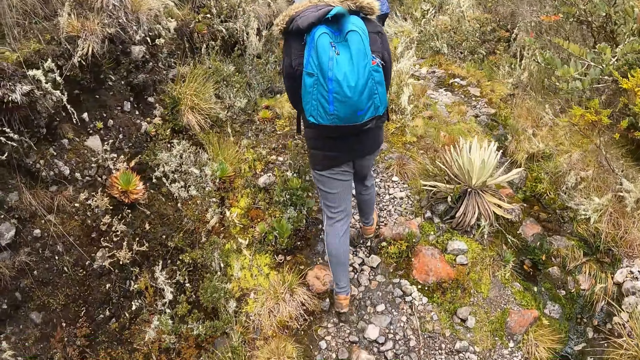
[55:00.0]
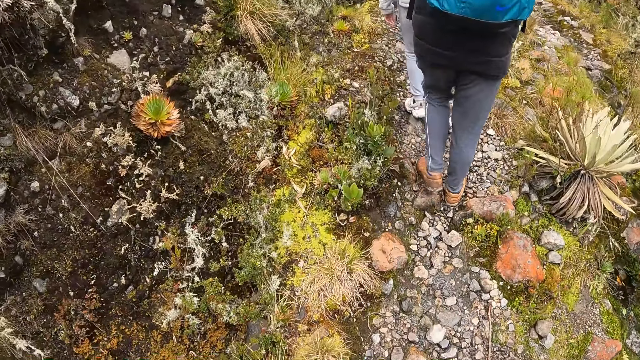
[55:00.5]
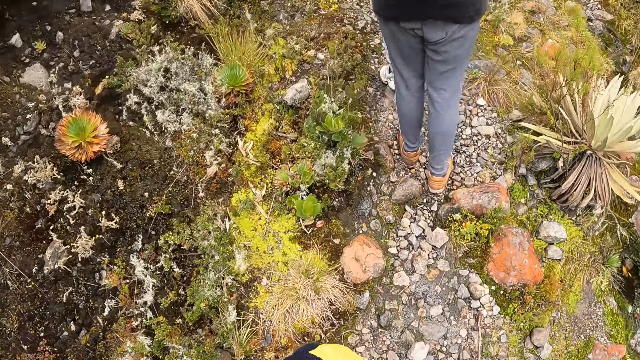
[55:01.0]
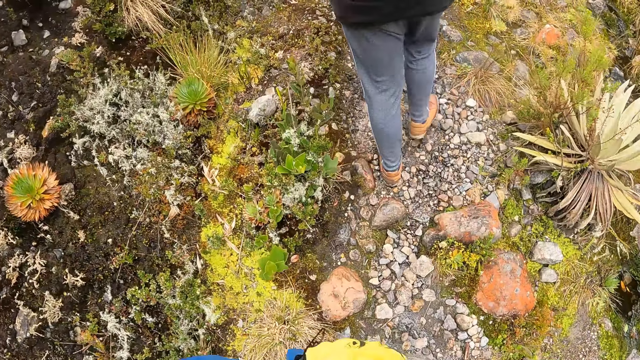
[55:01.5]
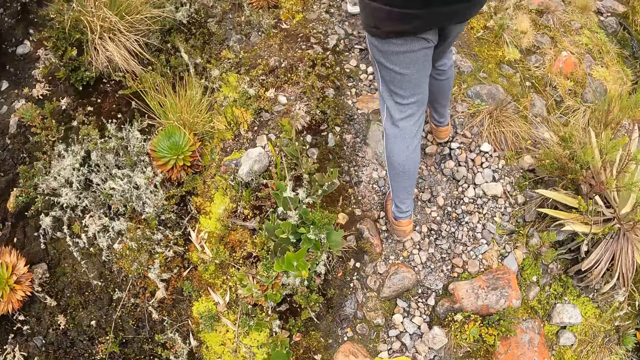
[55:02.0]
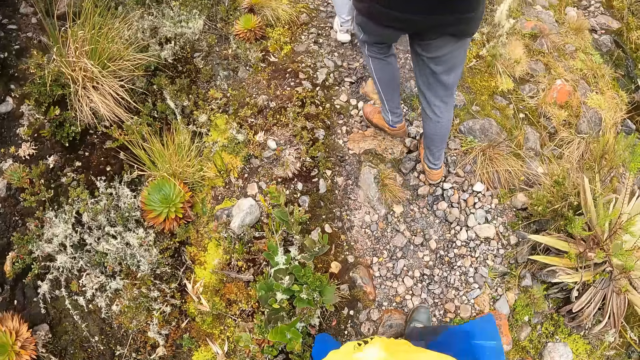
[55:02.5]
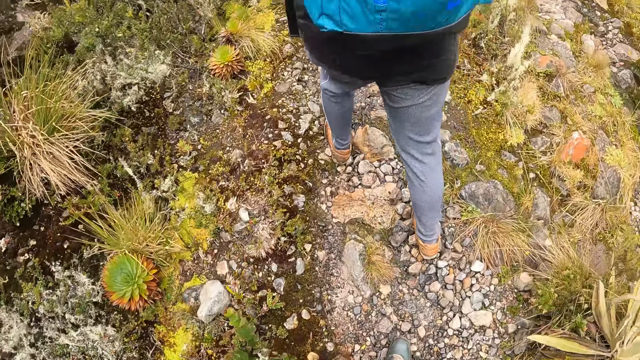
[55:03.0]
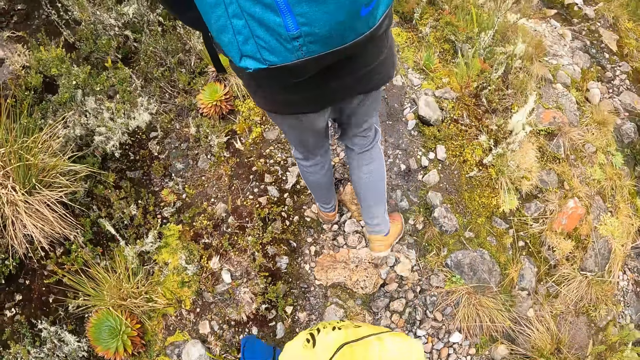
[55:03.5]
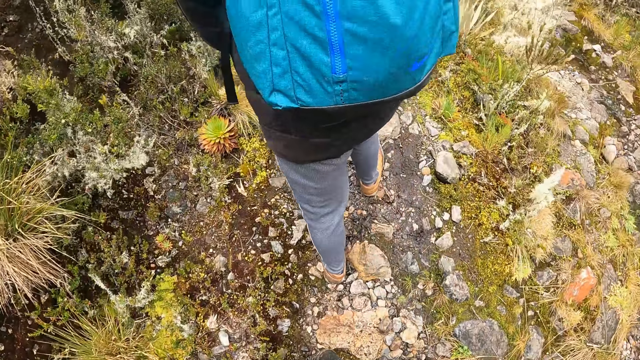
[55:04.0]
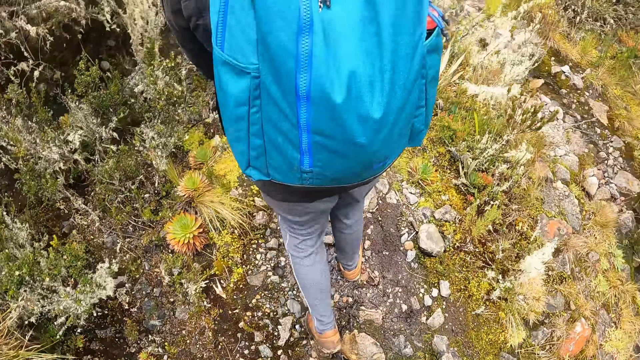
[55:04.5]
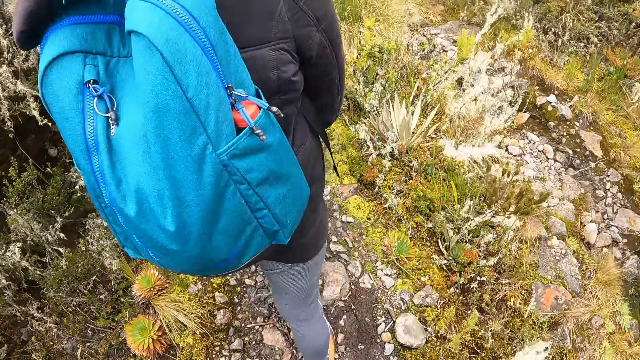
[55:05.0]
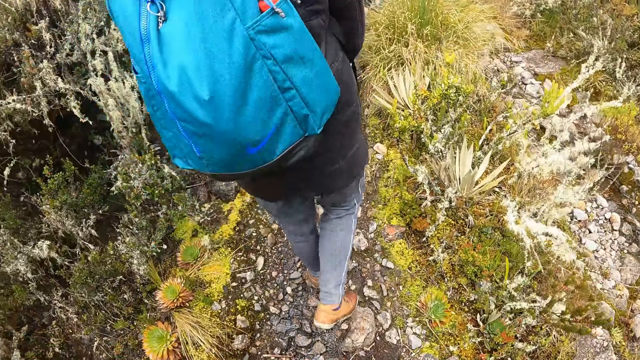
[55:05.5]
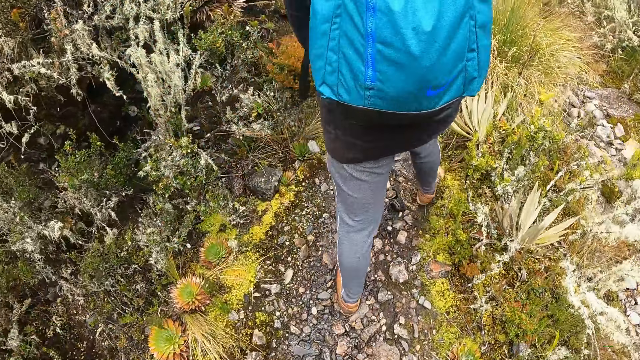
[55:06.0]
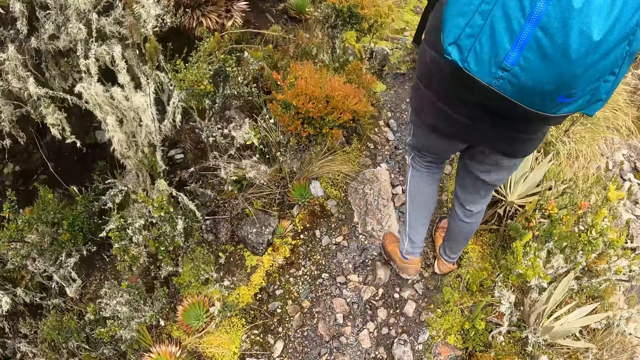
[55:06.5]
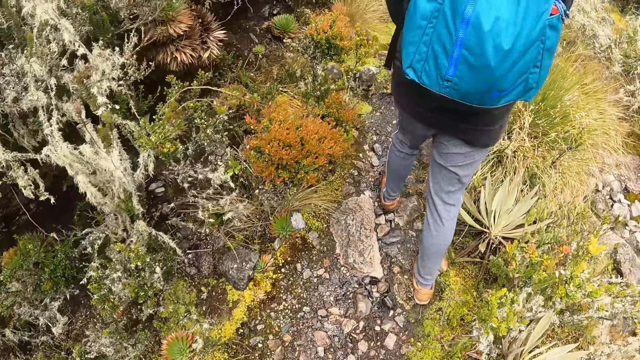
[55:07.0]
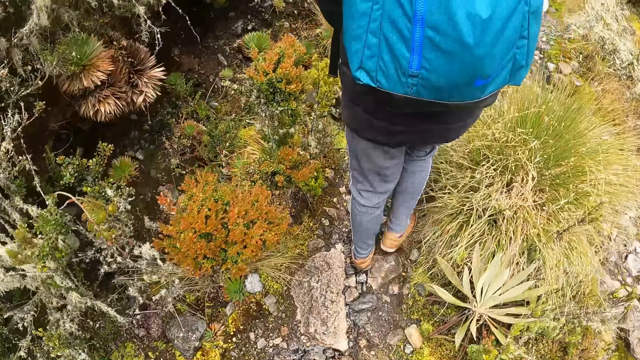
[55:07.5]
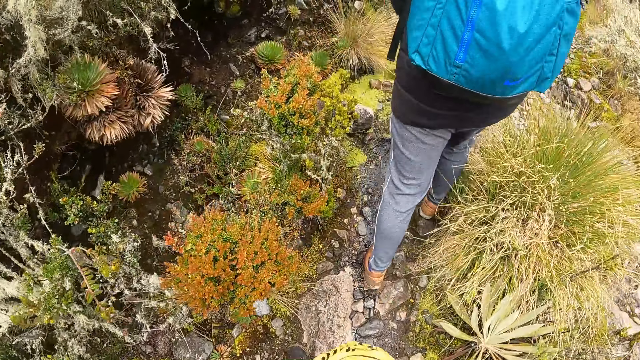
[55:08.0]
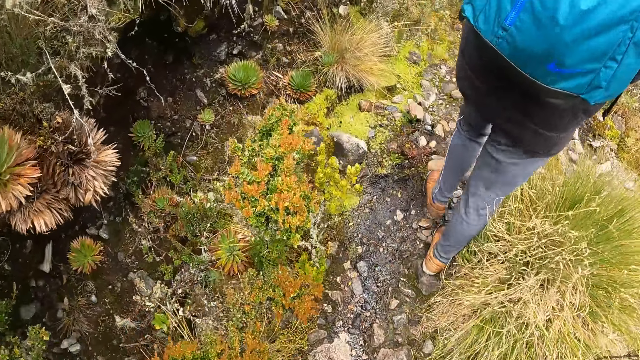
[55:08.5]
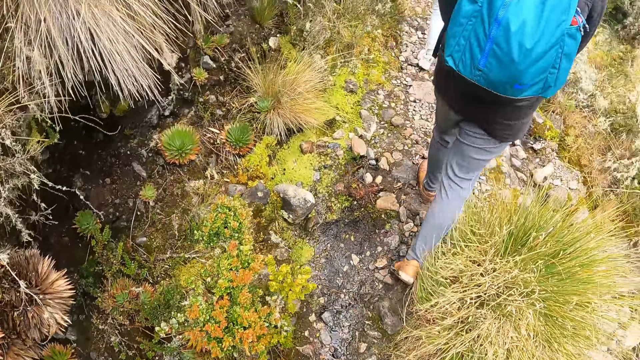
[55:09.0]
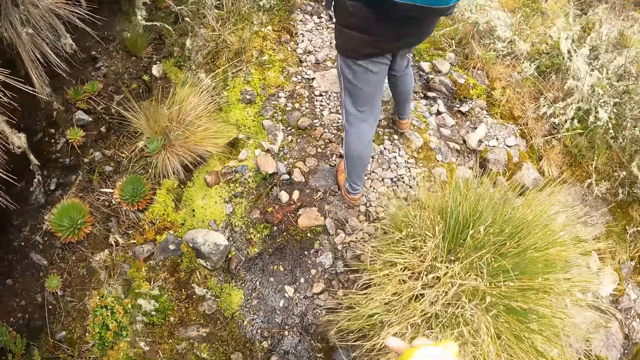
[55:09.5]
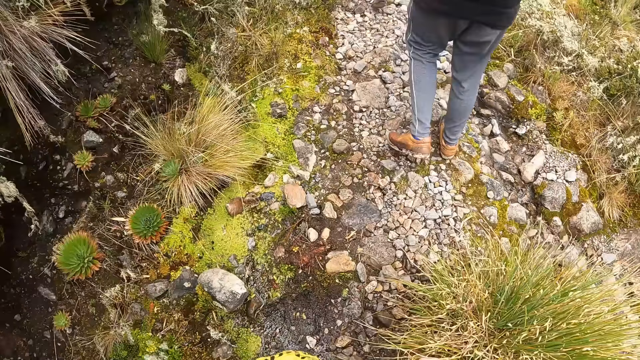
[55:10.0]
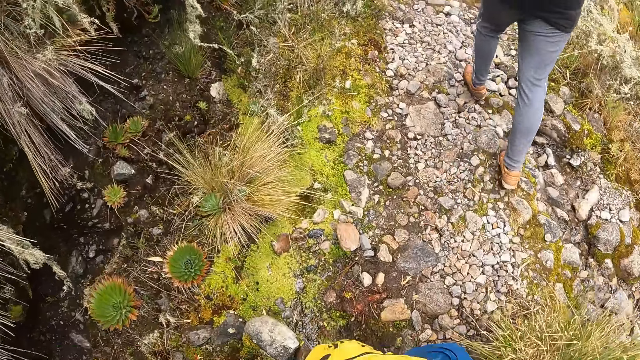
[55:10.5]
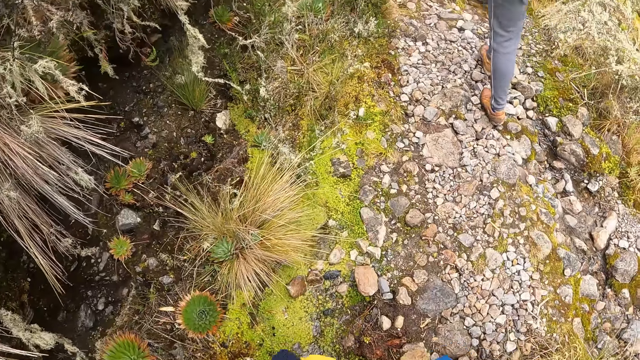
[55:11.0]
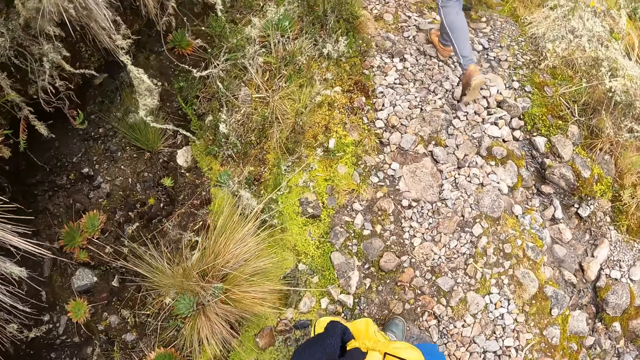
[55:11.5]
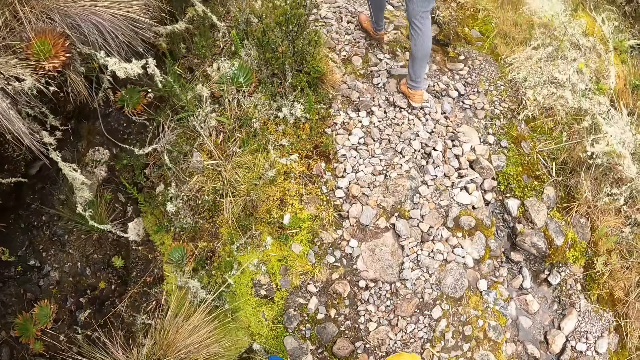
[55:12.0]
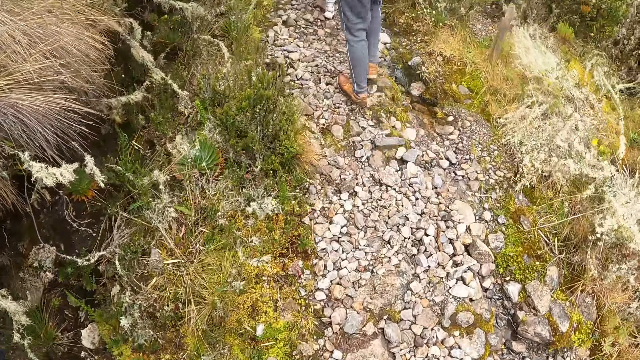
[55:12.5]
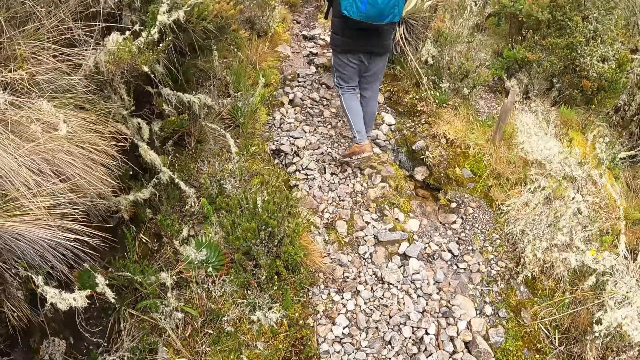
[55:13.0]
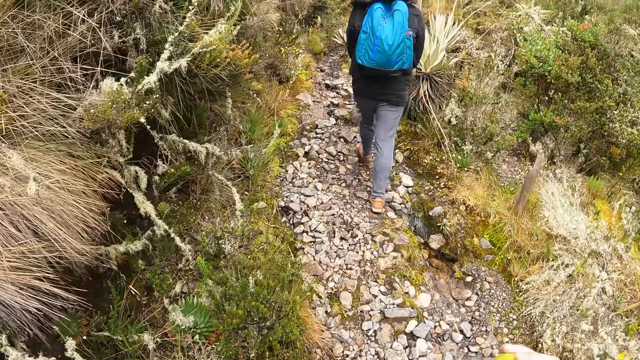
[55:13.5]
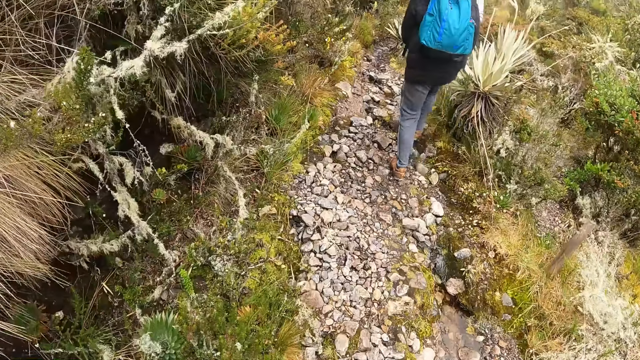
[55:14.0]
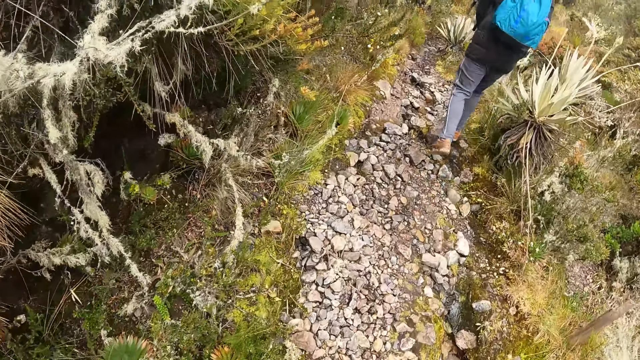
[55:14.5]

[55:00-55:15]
The camera wearer looks at the ground. They walk near the person ahead. They look at the left side. They lift a yellow bag. They look at the left foot.

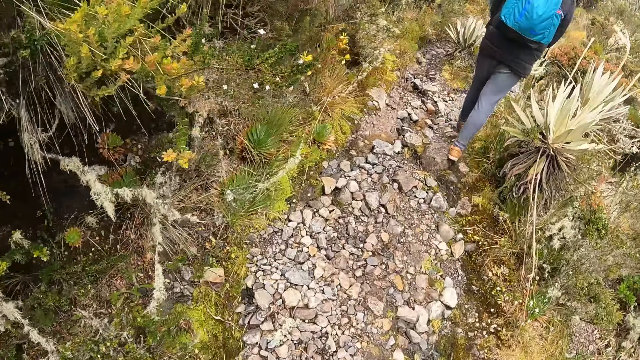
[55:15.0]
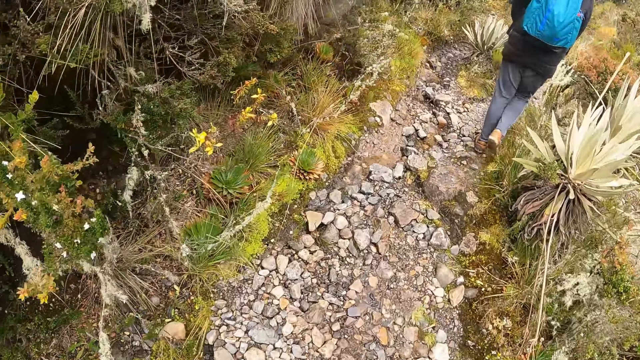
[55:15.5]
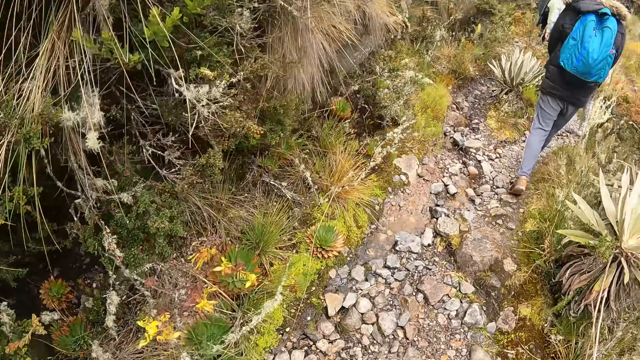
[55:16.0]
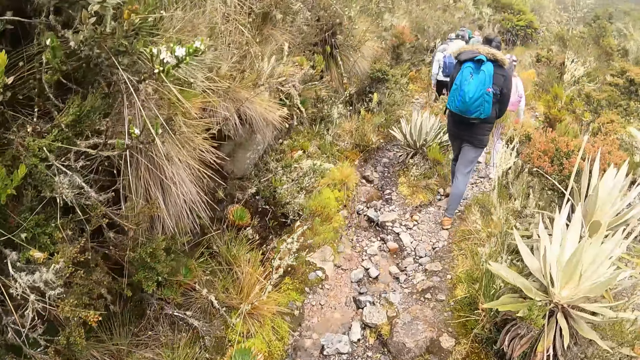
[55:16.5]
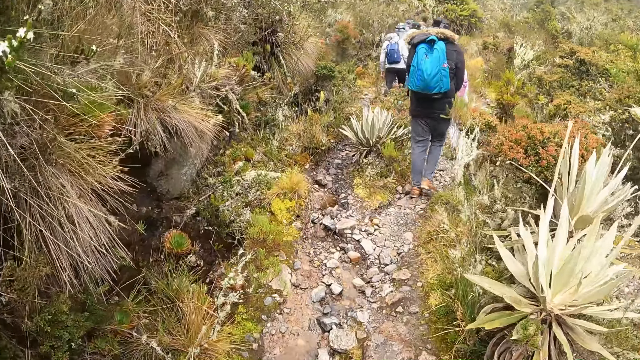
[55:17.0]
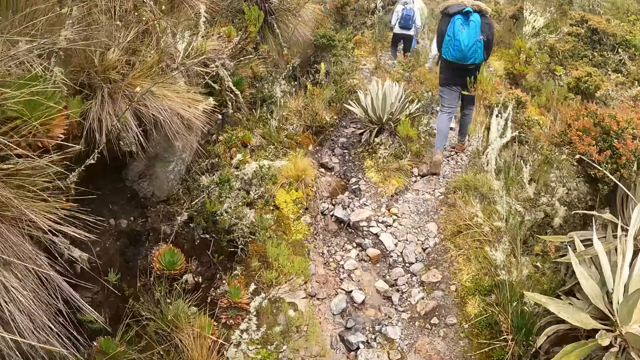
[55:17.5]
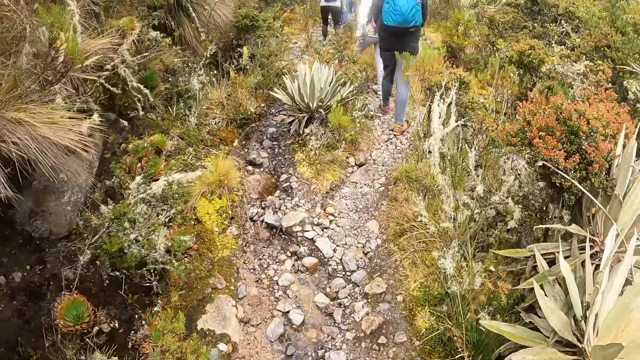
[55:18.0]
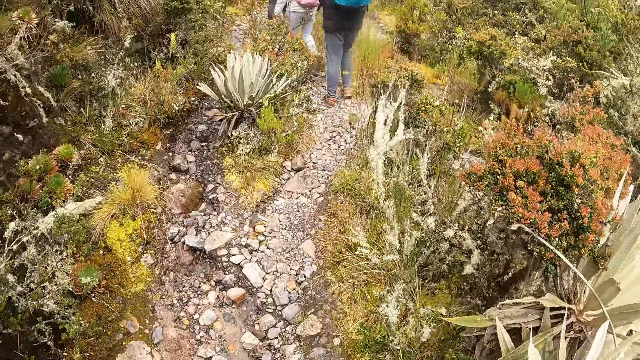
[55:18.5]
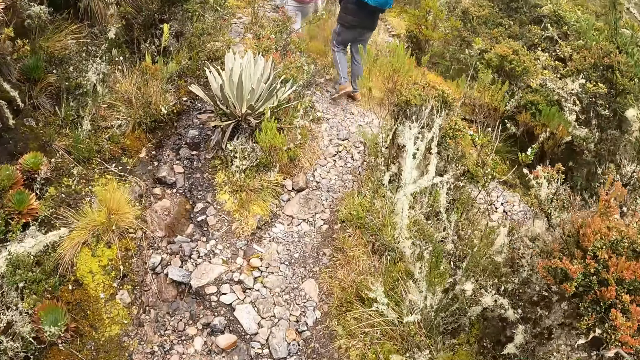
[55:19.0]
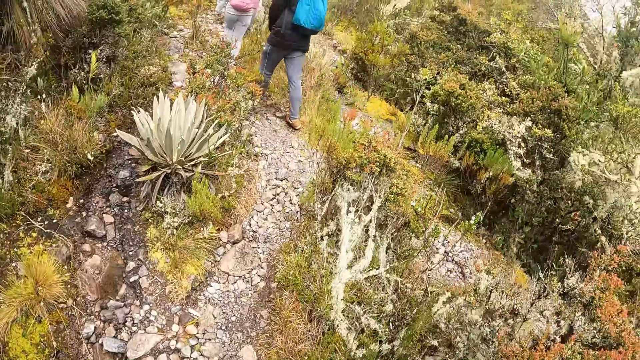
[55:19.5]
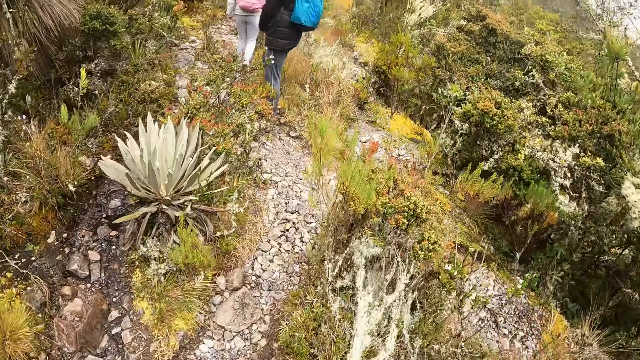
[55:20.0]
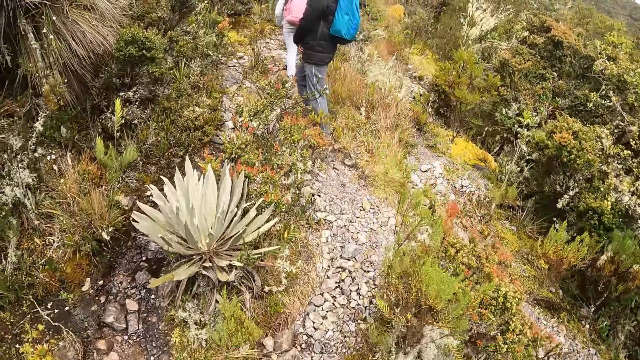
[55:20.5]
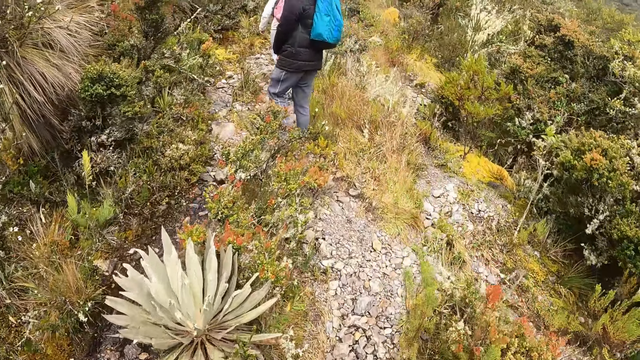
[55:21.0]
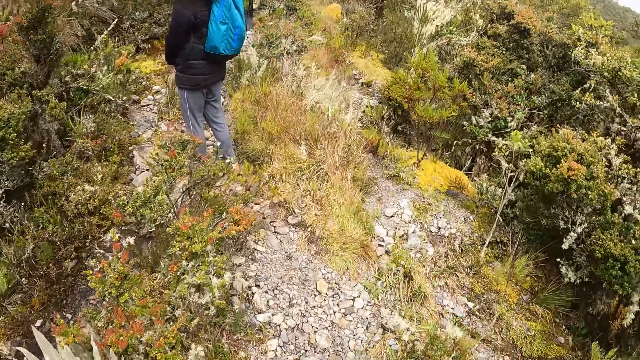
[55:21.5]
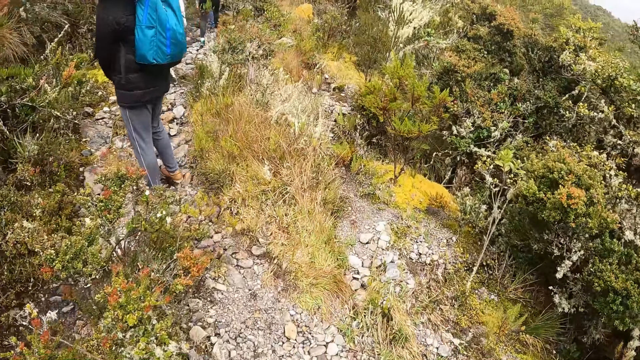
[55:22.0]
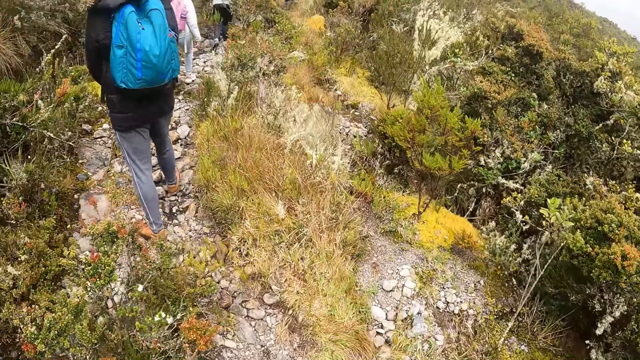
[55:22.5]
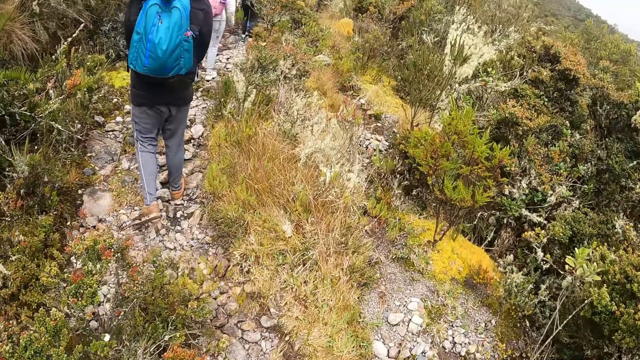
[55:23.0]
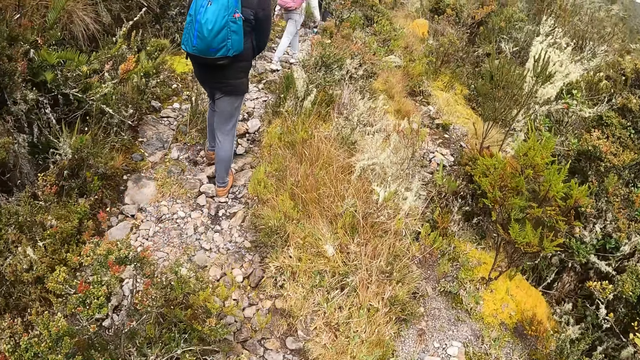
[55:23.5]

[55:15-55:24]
The camera wearer looks ahead. They look at the shrubs.
